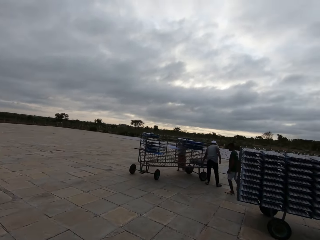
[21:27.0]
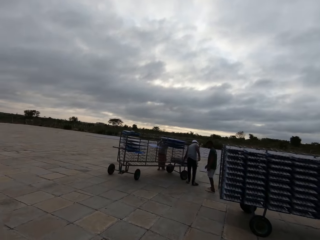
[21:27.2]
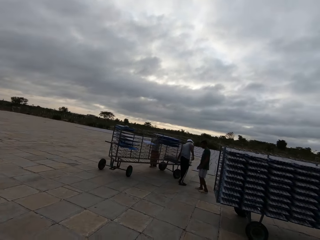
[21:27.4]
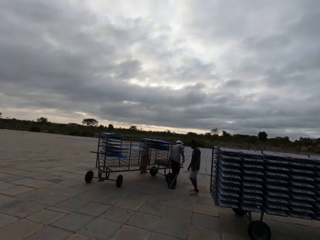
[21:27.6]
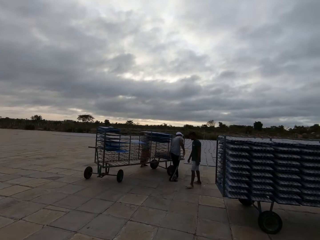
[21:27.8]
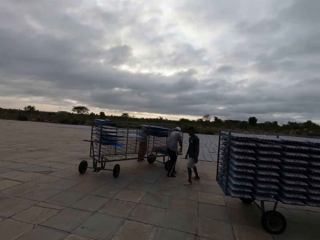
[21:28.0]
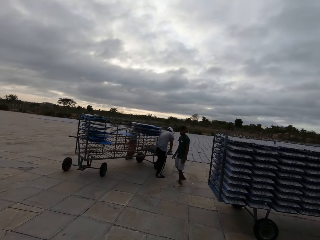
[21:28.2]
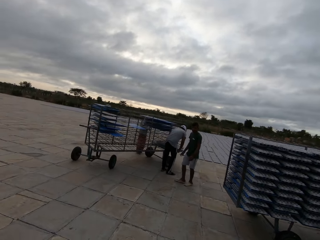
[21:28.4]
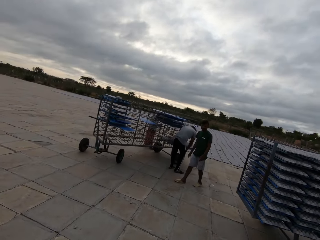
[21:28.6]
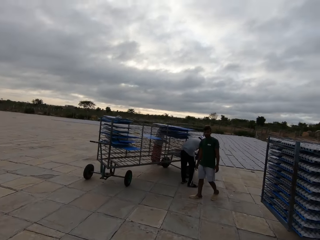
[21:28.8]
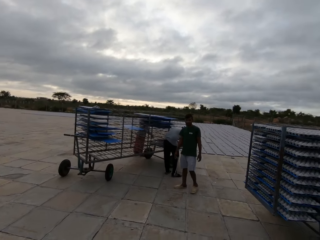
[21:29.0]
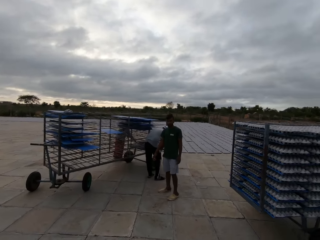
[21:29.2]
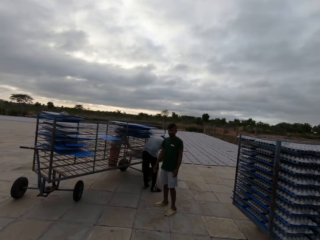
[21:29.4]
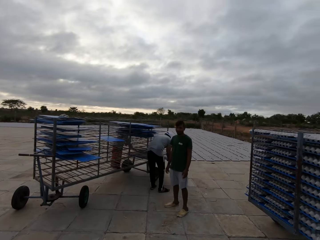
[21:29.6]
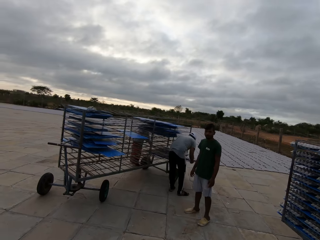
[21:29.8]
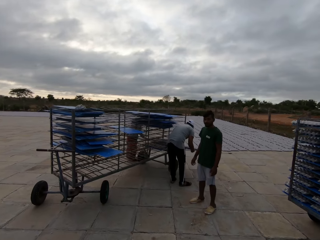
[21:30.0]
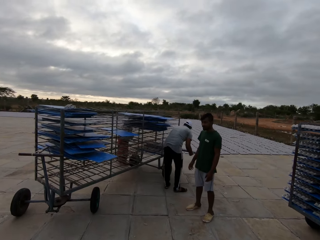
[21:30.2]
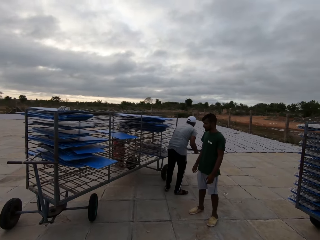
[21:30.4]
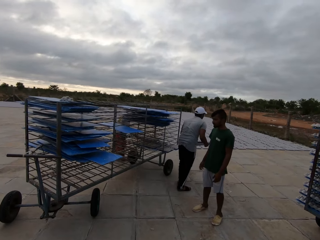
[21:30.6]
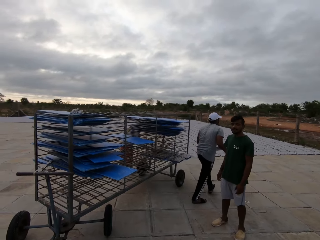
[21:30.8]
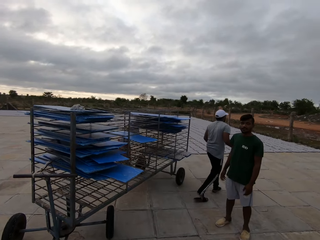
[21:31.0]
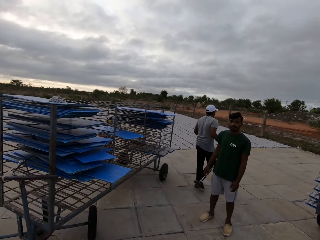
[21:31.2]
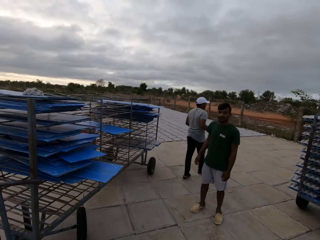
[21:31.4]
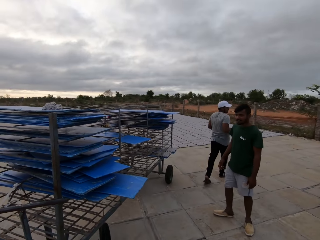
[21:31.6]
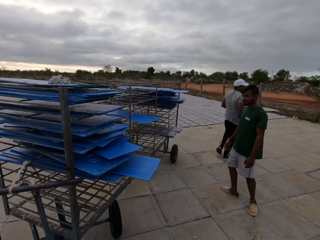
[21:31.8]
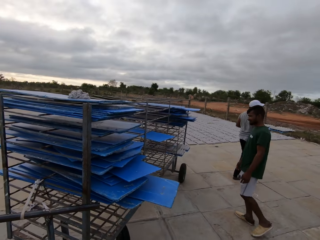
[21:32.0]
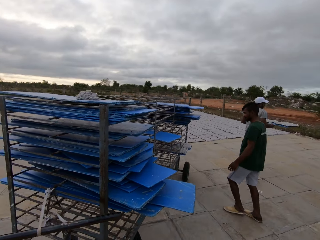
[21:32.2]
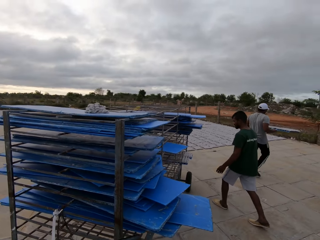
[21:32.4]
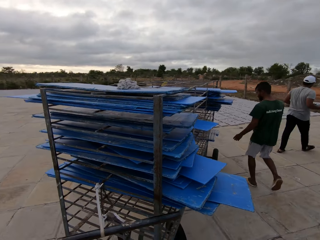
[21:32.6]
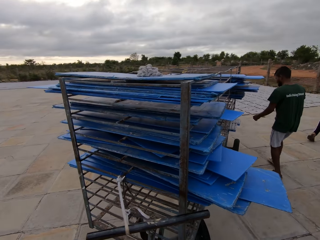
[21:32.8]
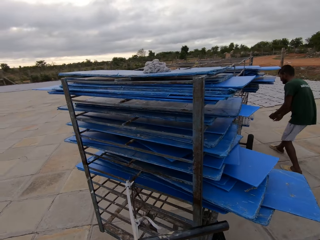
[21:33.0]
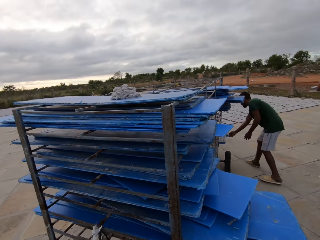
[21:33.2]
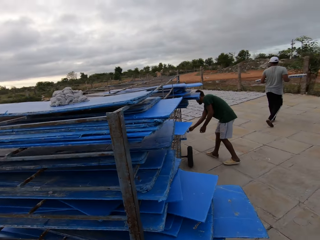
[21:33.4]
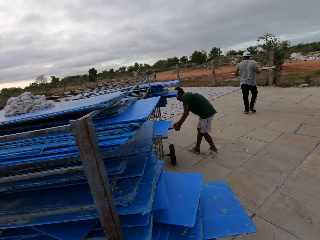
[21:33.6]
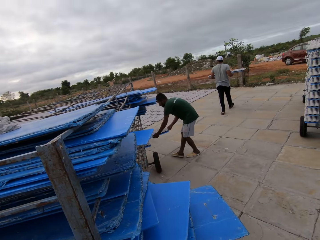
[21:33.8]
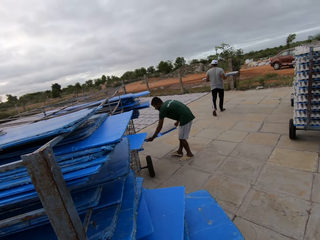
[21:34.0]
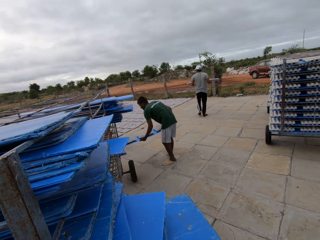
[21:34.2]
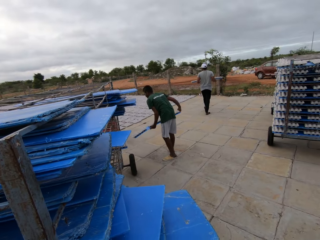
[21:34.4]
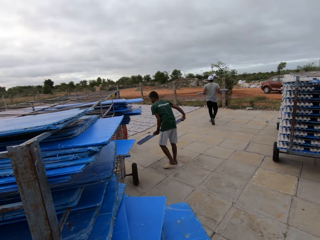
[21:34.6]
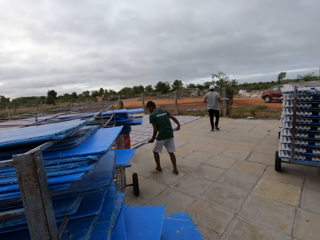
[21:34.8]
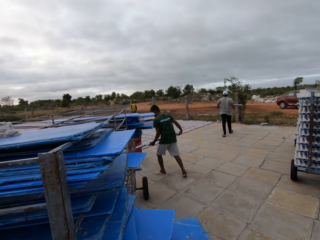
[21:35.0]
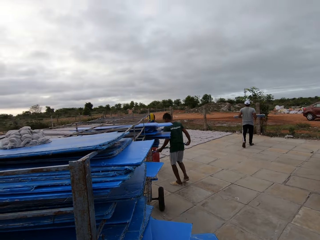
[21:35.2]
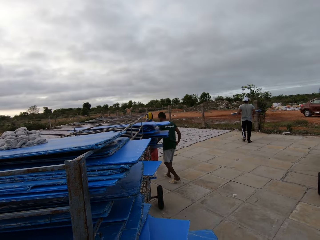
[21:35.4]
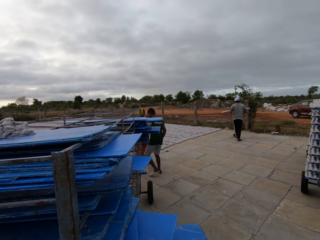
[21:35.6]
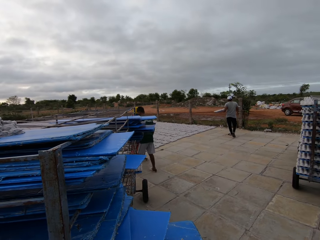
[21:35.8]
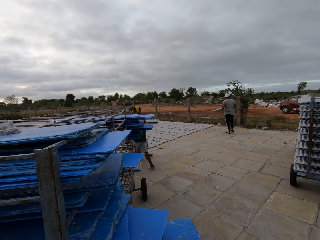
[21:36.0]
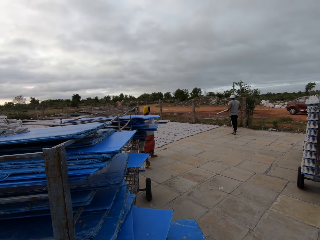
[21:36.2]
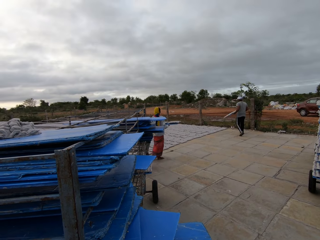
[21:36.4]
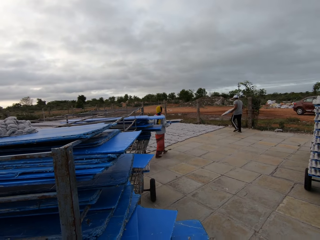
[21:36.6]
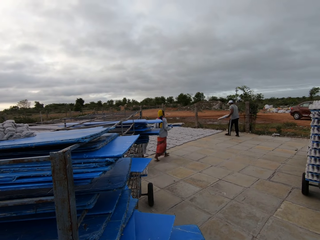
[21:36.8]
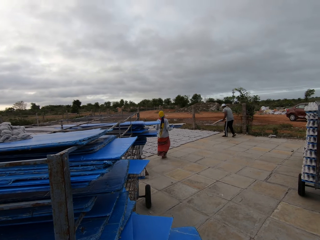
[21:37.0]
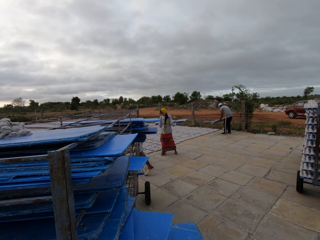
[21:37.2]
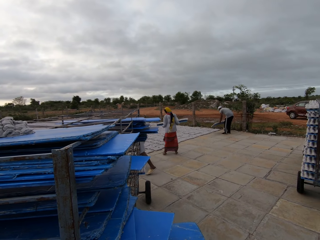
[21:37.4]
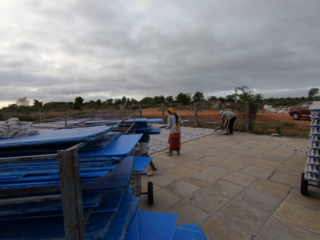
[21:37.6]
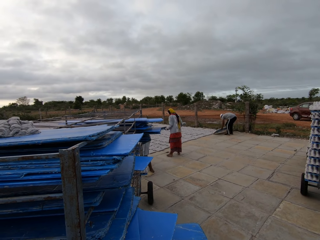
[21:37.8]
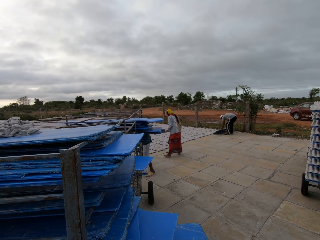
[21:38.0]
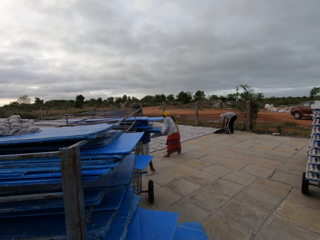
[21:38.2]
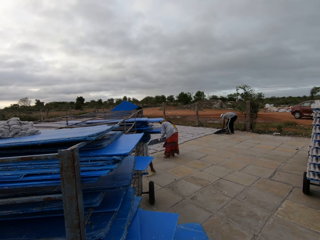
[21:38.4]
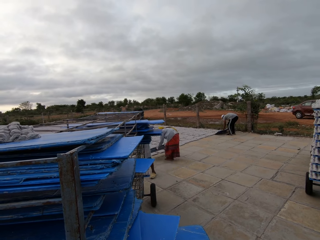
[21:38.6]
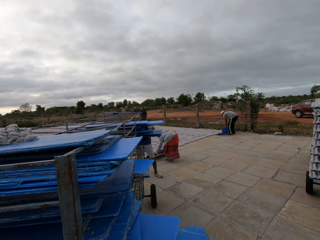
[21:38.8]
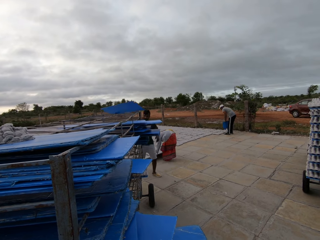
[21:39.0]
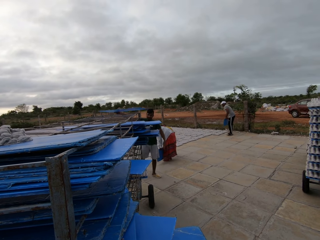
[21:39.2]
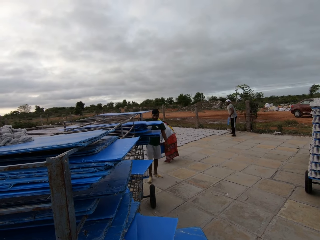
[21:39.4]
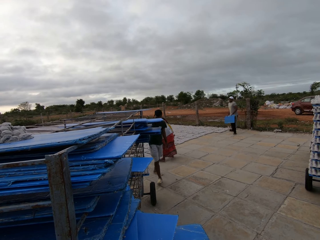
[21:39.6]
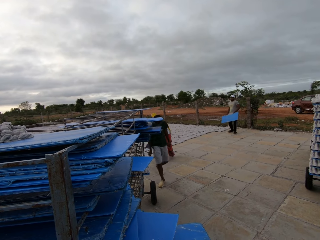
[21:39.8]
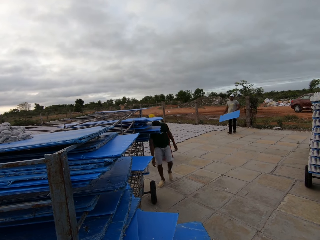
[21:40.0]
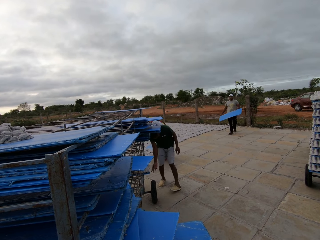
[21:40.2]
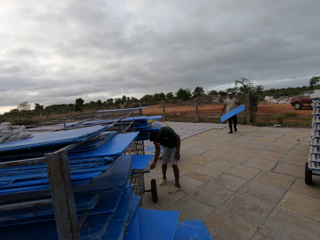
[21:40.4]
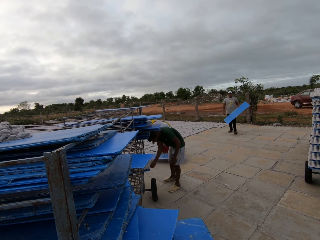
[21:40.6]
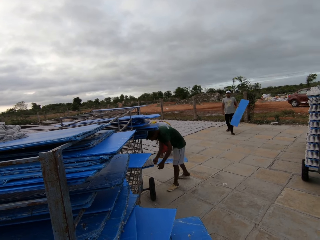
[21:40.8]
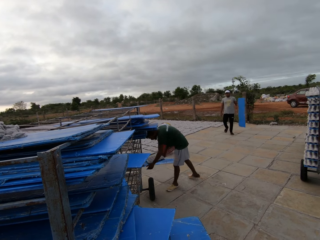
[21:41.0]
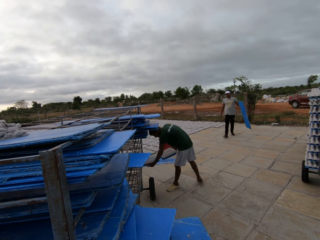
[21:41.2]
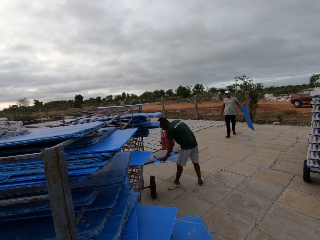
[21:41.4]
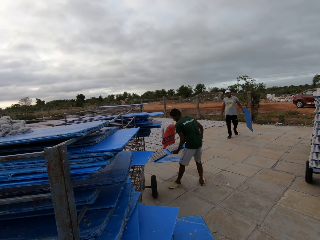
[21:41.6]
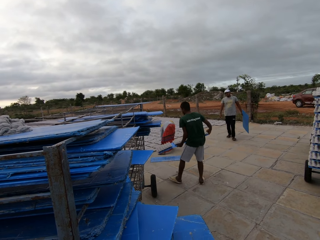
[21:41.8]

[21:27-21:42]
The camera wearer talks. A man picks a tray of egg crates from the drying rack with his hands. The camera wearer interacts with a man. Another man picks a tray of egg crates from the drying rack with both hands. The second man tosses the egg crates on the trays to the ground. The first man tosses the egg crates on the trays to the ground. A third man tosses the egg crates on the trays to the ground. The second man places the tray in his right hand on the drying rack. The second man picks a tray of egg crates from the drying rack with both hands.

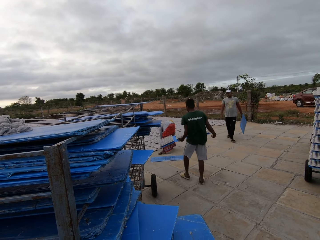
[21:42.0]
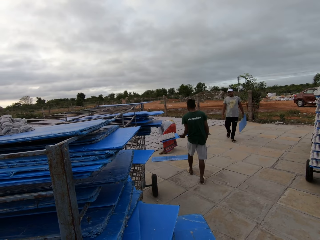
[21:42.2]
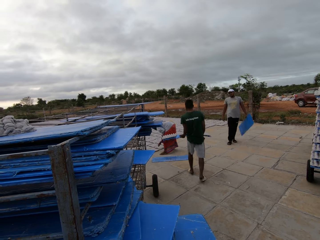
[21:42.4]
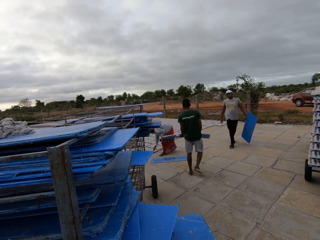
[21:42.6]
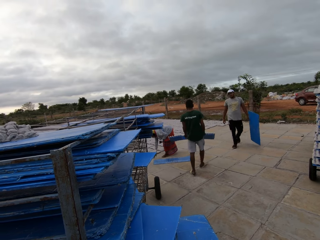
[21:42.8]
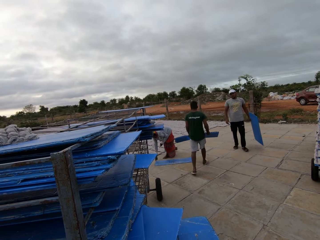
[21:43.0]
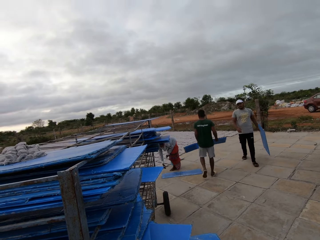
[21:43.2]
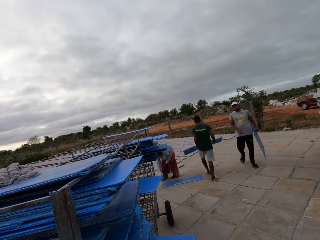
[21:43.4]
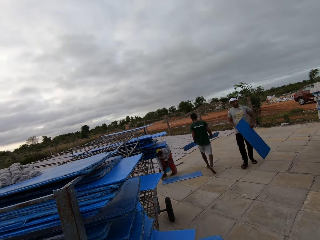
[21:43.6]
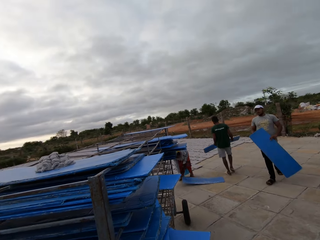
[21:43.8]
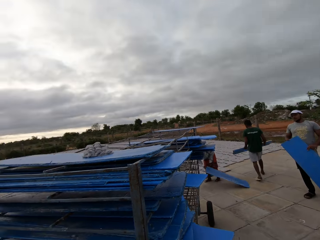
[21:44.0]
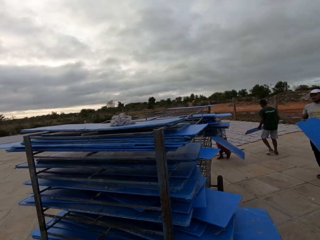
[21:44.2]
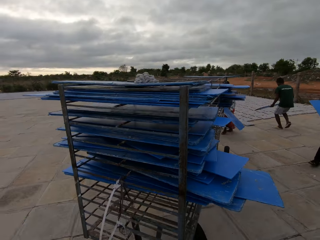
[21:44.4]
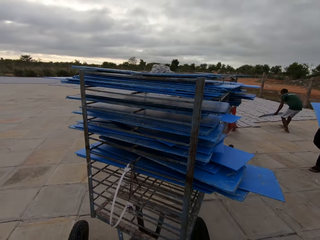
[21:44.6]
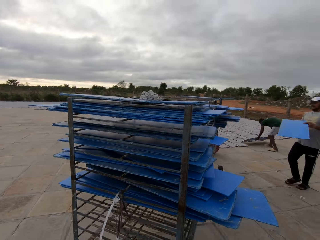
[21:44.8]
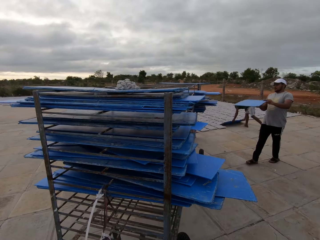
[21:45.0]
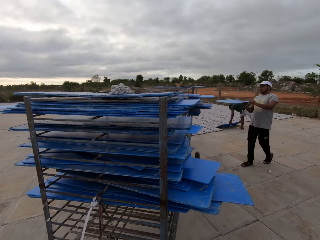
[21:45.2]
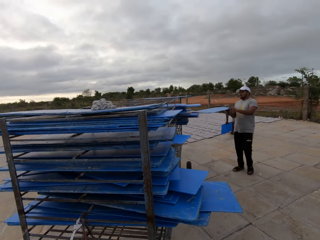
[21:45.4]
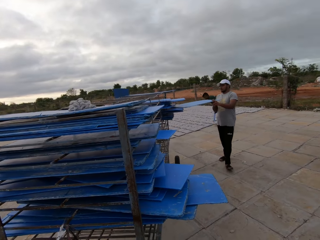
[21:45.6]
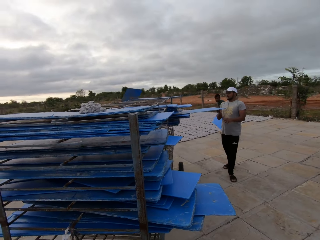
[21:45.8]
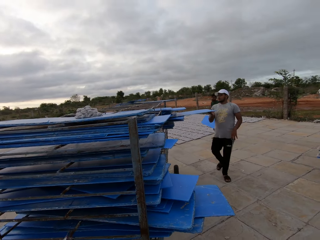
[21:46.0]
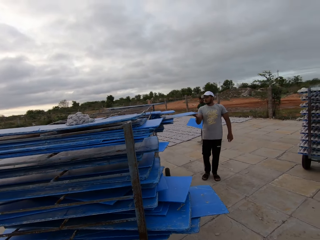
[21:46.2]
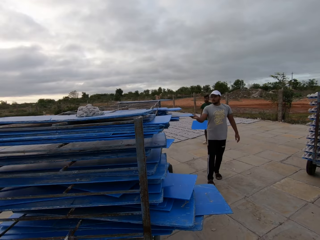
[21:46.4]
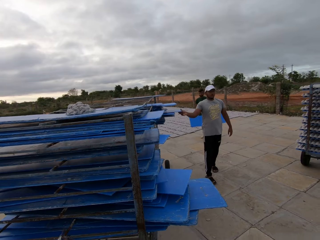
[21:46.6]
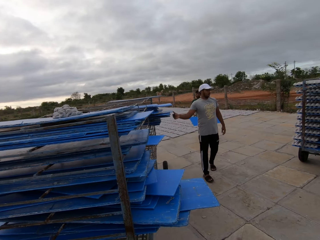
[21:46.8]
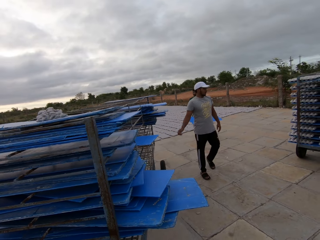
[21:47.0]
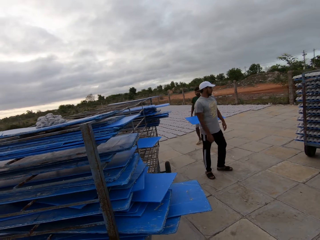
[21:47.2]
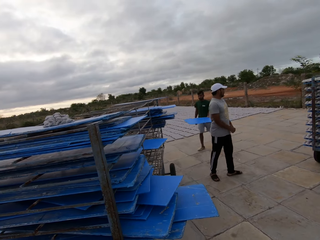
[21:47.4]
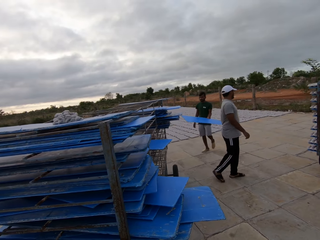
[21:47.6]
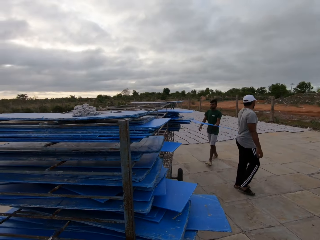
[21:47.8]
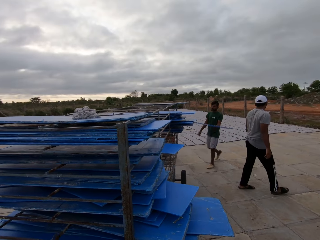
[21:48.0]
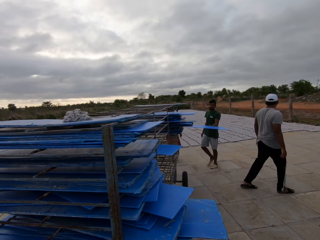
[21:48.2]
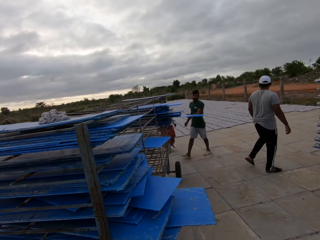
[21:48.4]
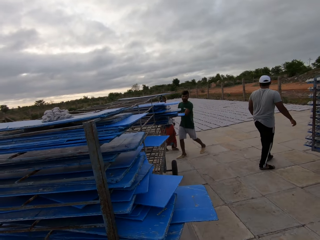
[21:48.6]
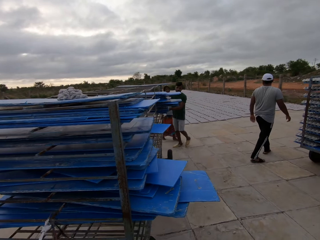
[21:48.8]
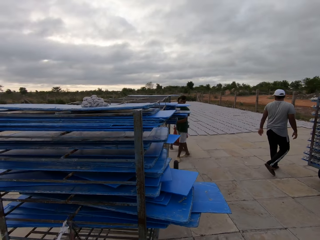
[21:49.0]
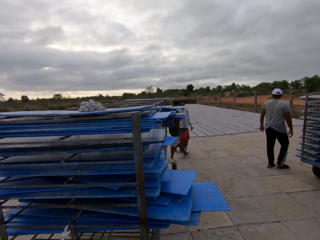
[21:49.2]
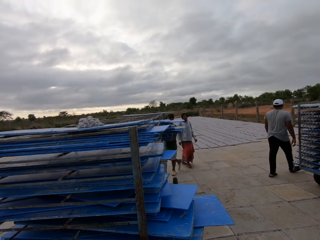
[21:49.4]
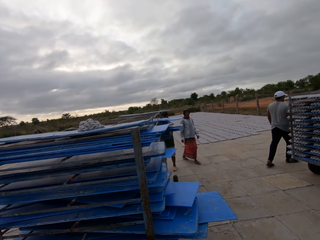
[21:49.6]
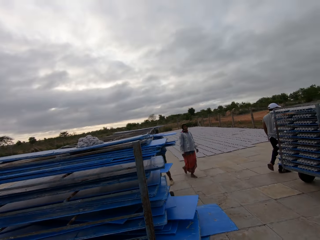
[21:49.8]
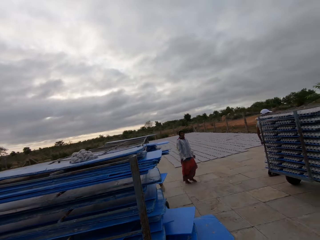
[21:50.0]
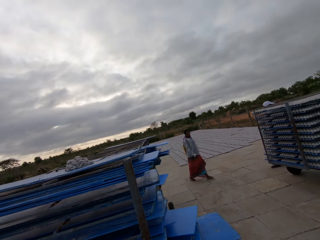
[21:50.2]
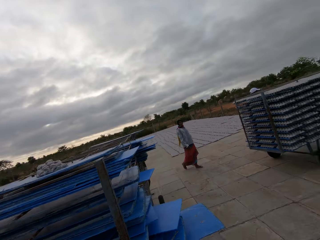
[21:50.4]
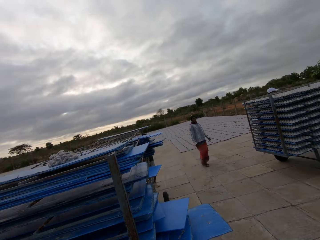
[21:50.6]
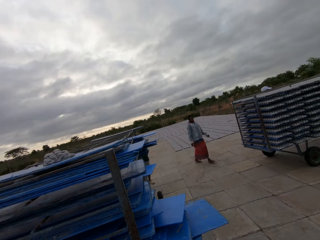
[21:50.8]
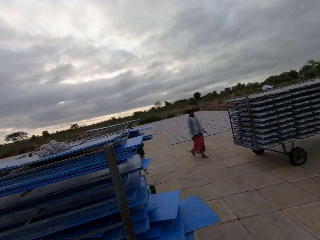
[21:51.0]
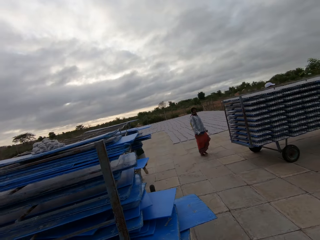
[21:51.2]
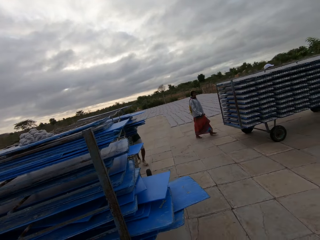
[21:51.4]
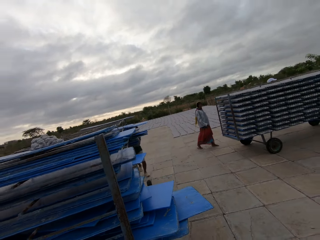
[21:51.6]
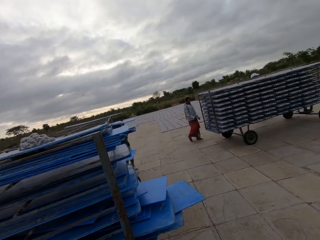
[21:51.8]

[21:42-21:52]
The camera wearer looks around. A man picks a tray from the ground with his right hand. Another man tosses the egg crates on the trays to the ground. The first man places the tray in his hands on the drying rack. A third man places the tray in his hands on the drying rack. The camera wearer pulls the drying rack with his hands. The second man places the tray in his left hand on the drying rack. The camera wearer converses with the second man.
